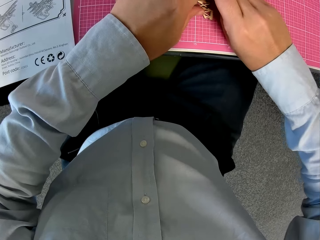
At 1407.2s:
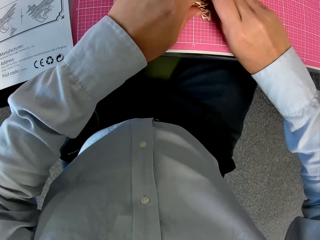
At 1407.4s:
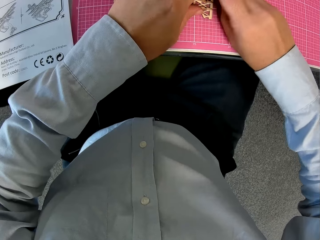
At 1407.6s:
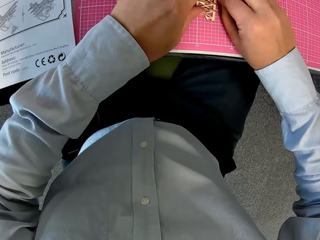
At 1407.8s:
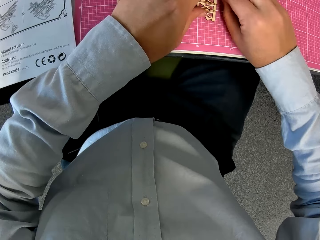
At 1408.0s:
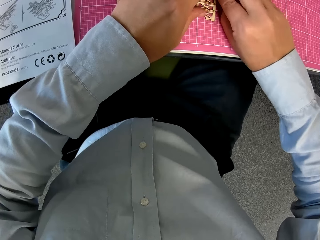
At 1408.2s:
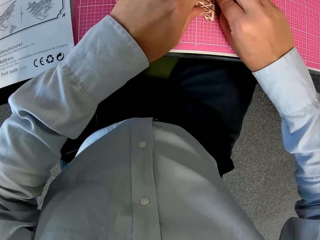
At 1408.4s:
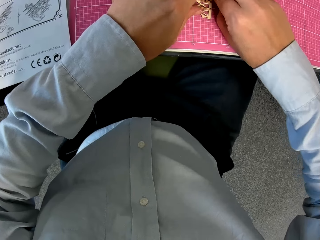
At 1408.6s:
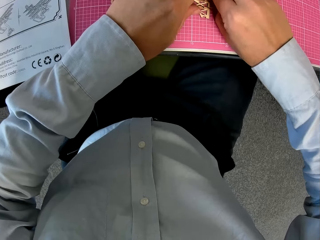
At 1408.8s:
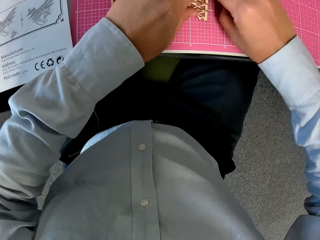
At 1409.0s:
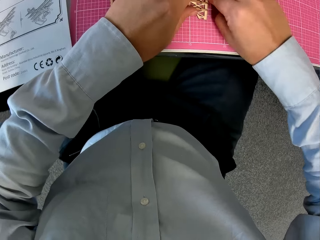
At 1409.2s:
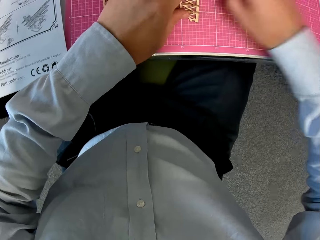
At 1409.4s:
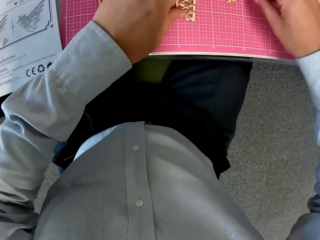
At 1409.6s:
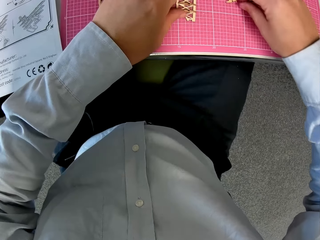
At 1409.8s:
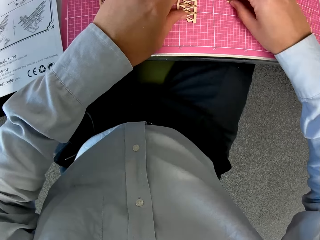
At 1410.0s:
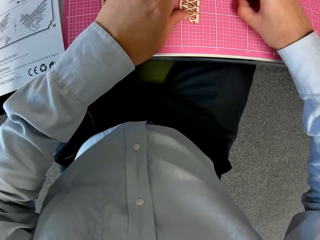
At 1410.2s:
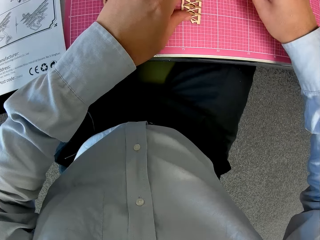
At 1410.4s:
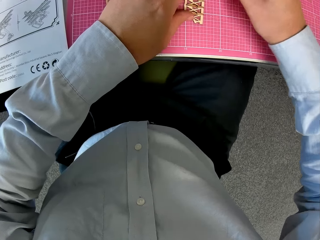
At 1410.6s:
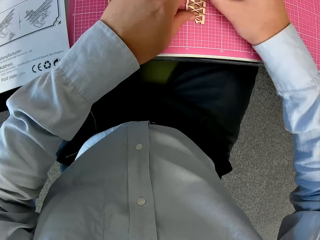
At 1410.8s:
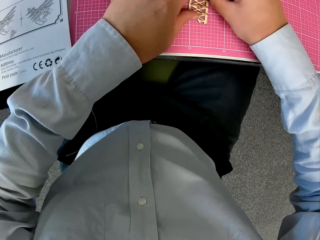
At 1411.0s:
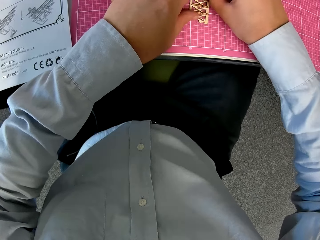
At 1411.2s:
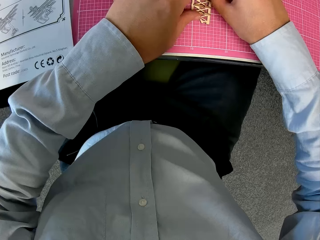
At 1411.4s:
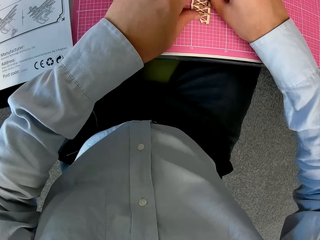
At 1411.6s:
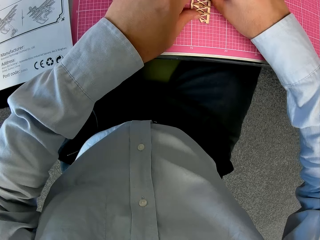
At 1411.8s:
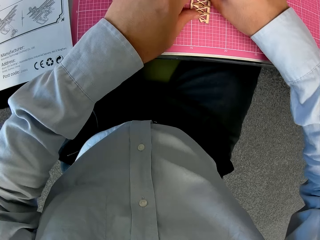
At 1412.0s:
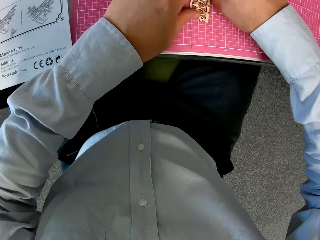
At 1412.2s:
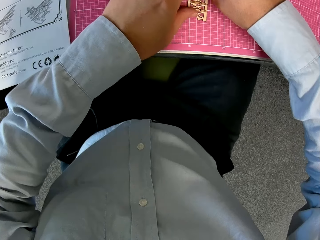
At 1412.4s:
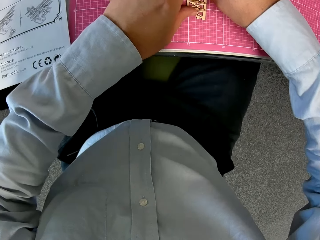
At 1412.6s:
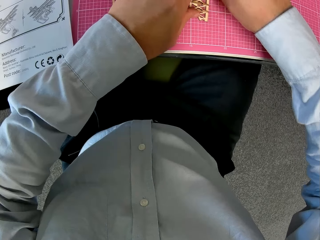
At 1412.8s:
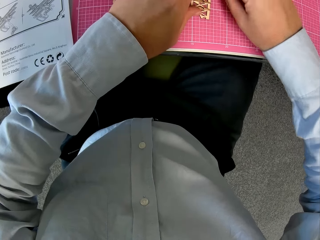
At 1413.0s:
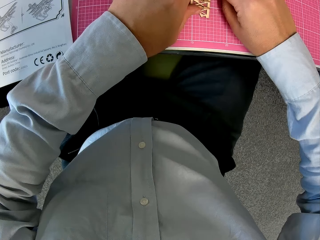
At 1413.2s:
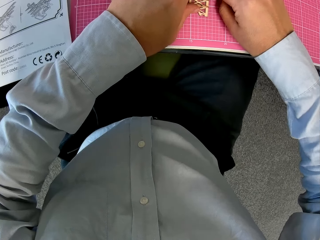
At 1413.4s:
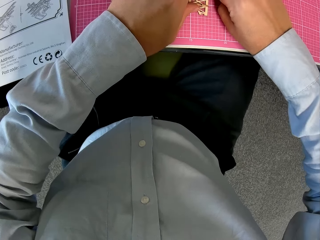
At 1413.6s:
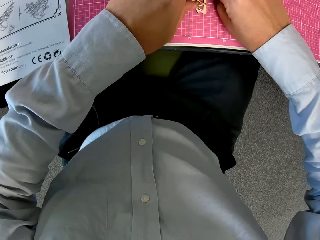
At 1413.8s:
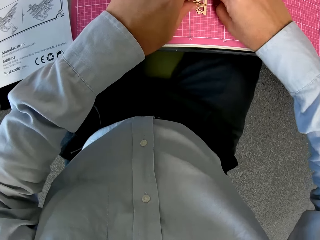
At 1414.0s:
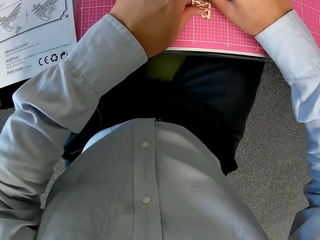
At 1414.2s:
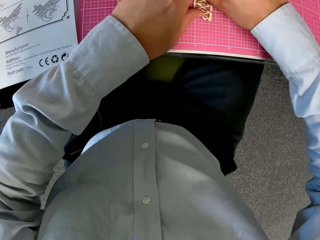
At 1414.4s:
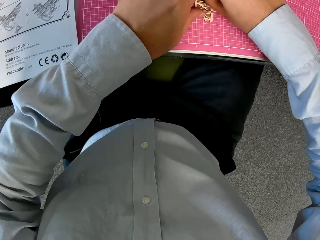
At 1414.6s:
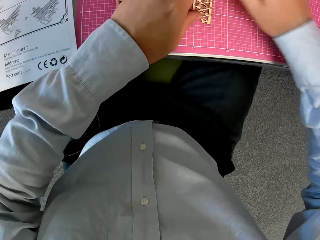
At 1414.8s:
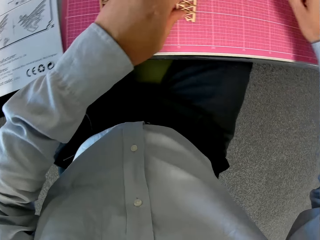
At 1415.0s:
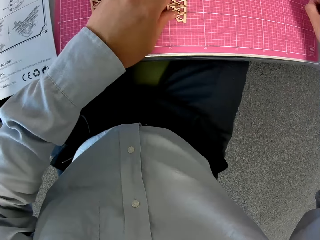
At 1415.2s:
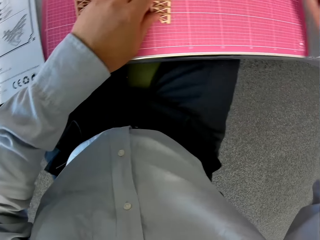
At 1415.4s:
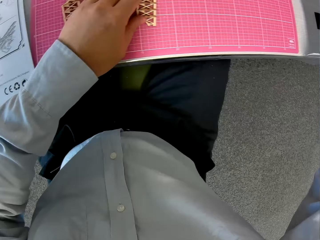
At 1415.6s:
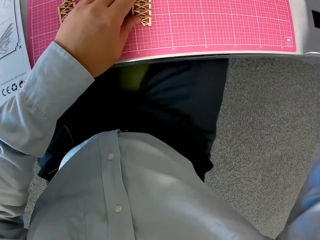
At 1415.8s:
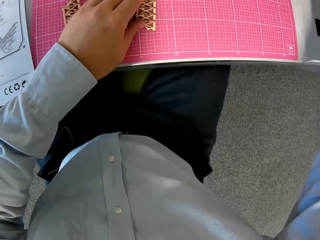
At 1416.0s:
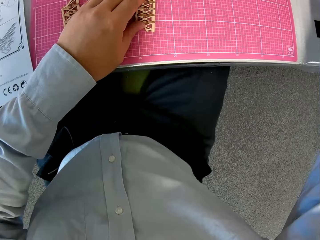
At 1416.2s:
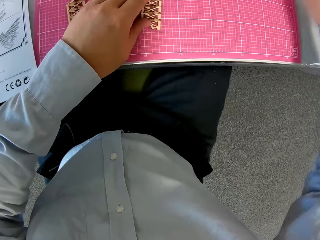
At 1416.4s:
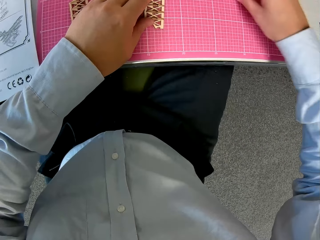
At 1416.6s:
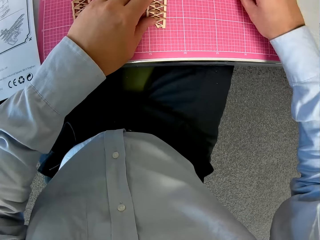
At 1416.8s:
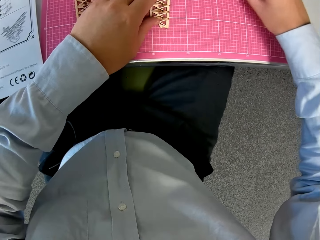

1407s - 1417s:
The camera wearer picks up a piece from the table with his right hand. He attaches the piece to the component. He picks up a puzzle piece on the graph board. He extends the right hand towards the table.

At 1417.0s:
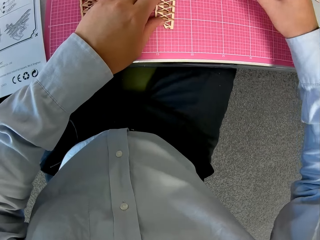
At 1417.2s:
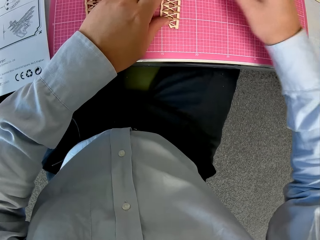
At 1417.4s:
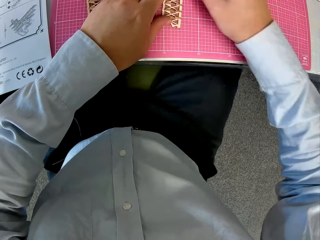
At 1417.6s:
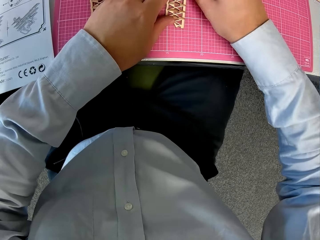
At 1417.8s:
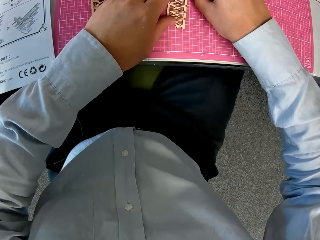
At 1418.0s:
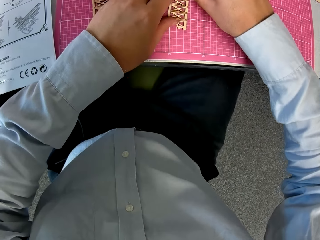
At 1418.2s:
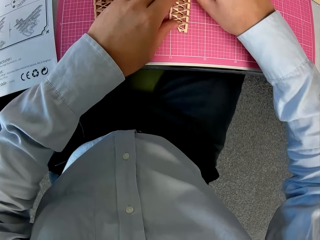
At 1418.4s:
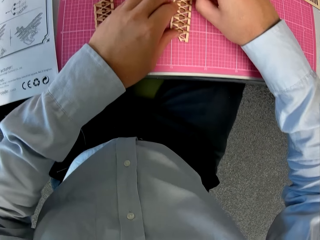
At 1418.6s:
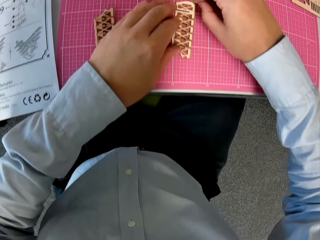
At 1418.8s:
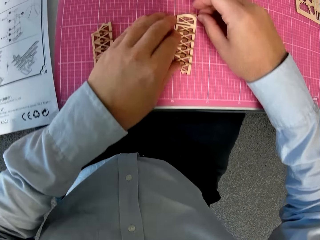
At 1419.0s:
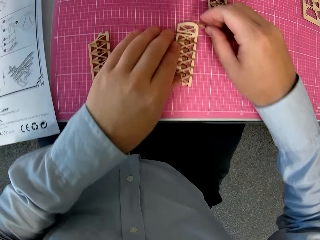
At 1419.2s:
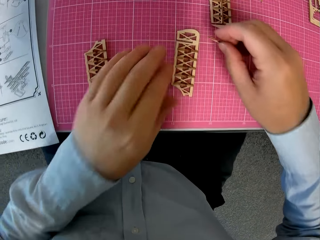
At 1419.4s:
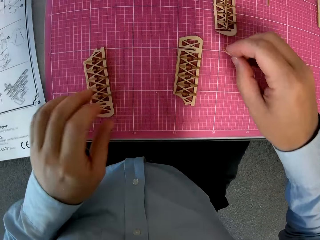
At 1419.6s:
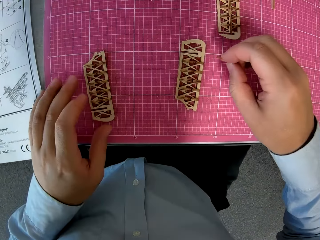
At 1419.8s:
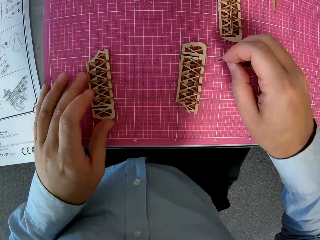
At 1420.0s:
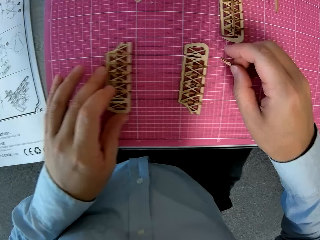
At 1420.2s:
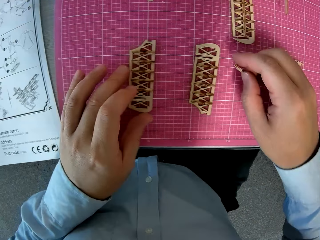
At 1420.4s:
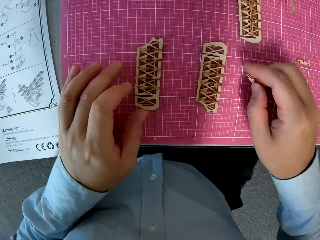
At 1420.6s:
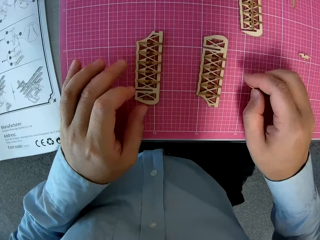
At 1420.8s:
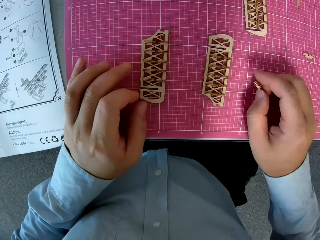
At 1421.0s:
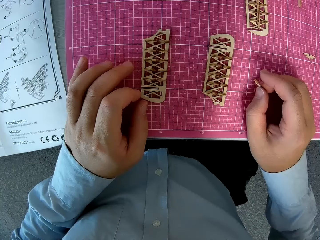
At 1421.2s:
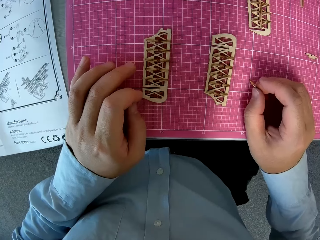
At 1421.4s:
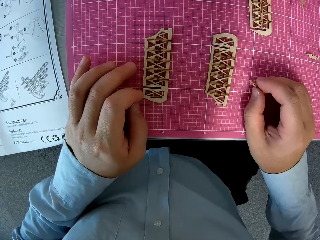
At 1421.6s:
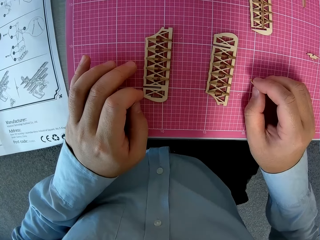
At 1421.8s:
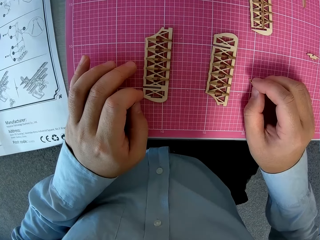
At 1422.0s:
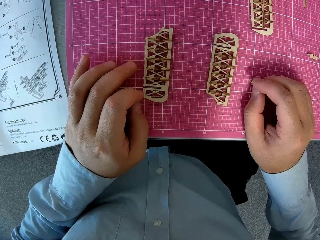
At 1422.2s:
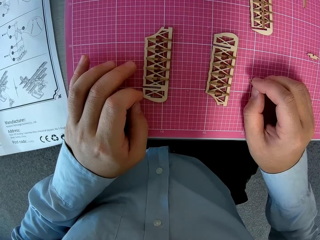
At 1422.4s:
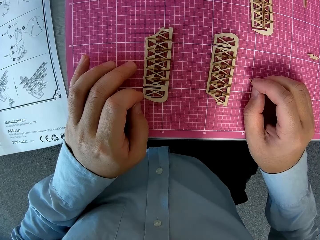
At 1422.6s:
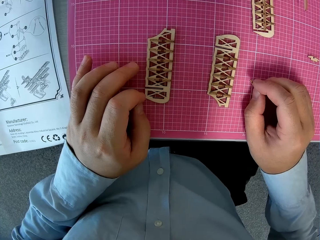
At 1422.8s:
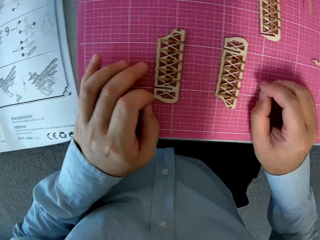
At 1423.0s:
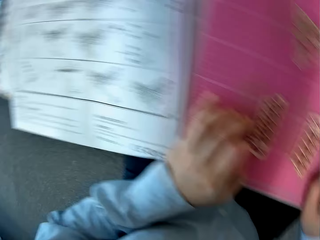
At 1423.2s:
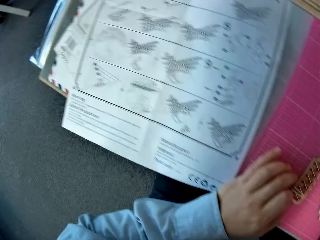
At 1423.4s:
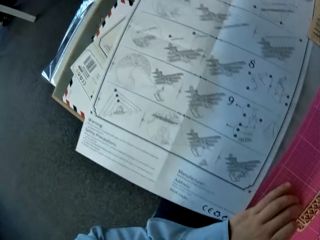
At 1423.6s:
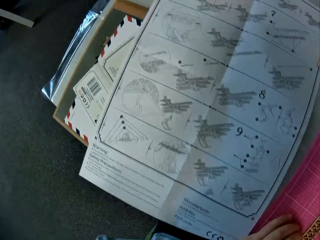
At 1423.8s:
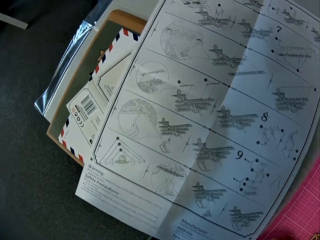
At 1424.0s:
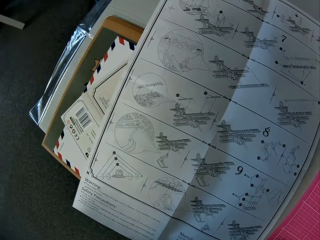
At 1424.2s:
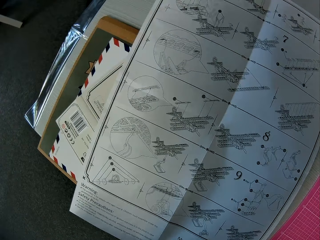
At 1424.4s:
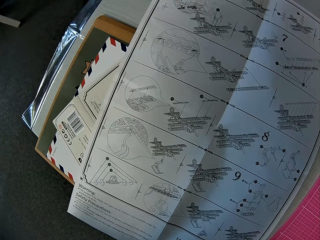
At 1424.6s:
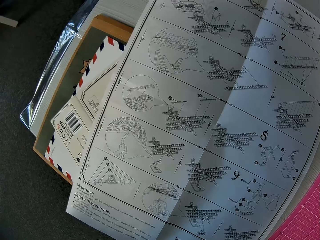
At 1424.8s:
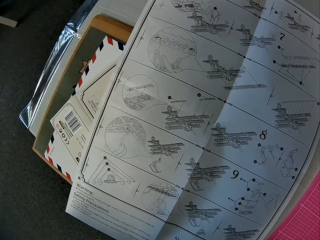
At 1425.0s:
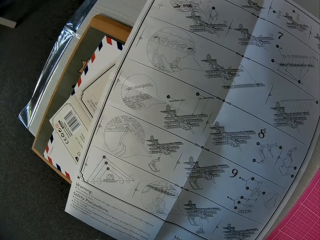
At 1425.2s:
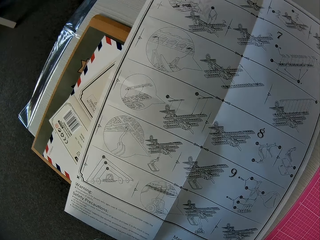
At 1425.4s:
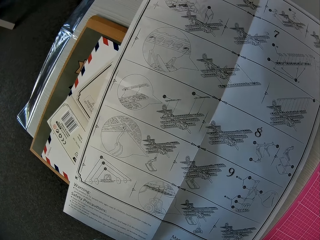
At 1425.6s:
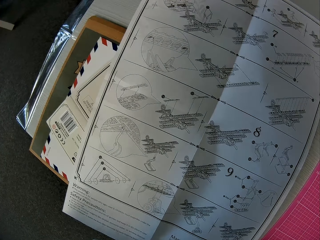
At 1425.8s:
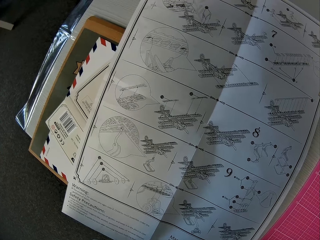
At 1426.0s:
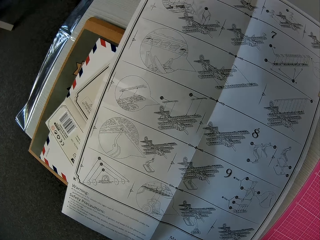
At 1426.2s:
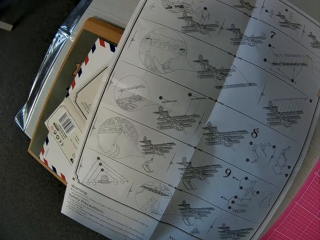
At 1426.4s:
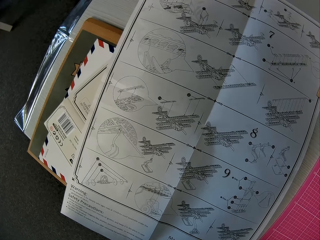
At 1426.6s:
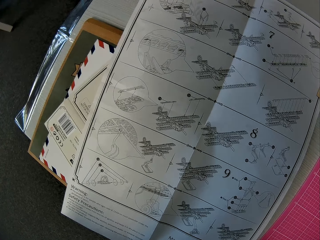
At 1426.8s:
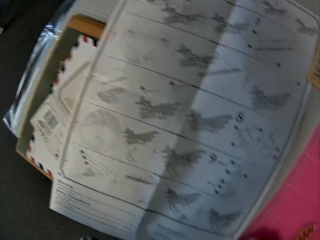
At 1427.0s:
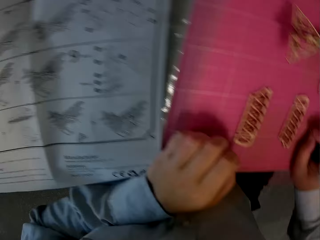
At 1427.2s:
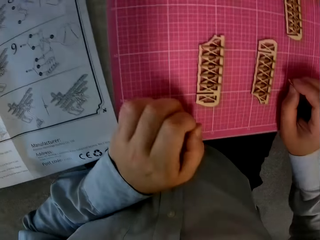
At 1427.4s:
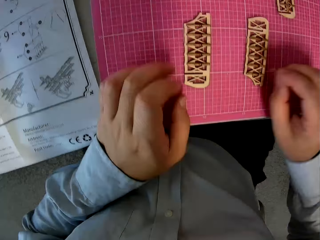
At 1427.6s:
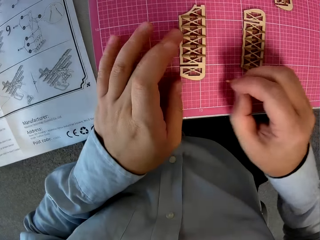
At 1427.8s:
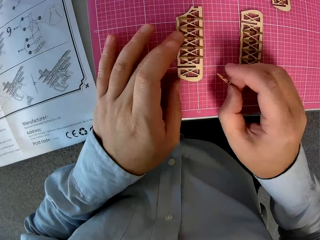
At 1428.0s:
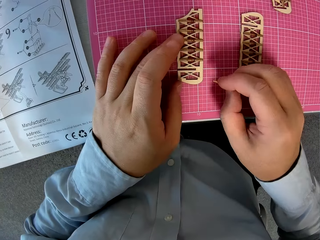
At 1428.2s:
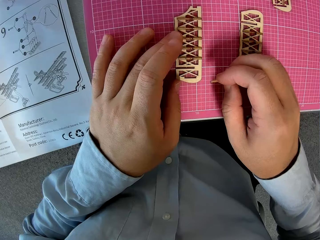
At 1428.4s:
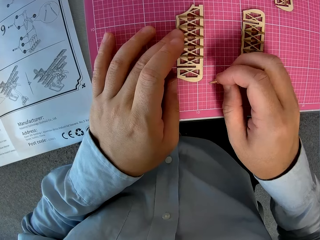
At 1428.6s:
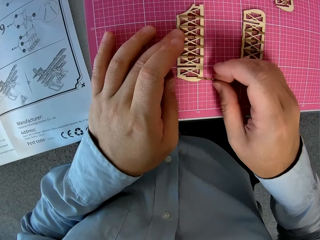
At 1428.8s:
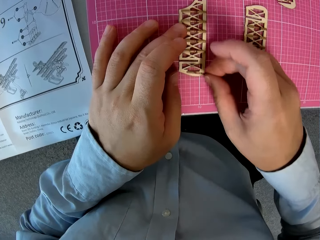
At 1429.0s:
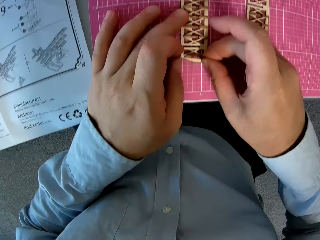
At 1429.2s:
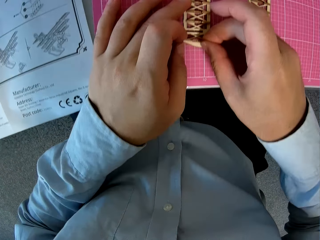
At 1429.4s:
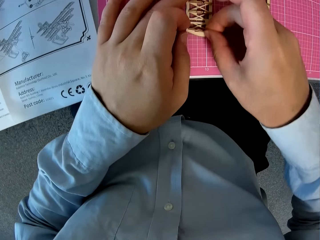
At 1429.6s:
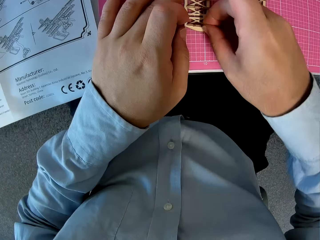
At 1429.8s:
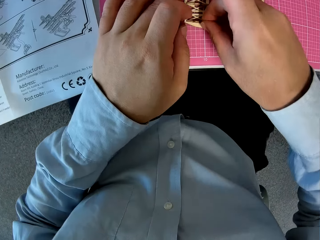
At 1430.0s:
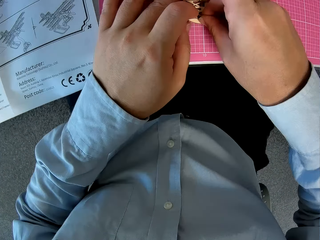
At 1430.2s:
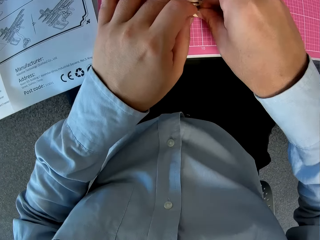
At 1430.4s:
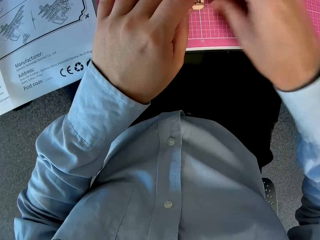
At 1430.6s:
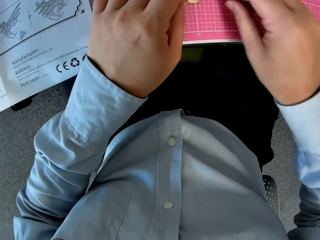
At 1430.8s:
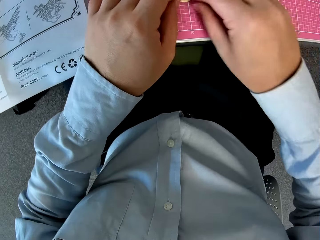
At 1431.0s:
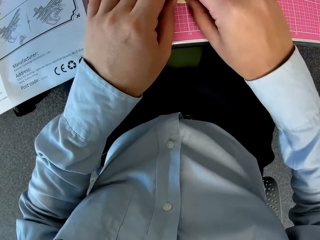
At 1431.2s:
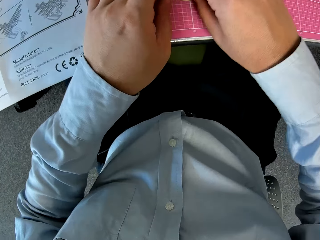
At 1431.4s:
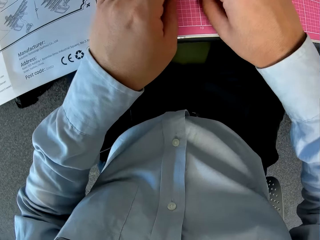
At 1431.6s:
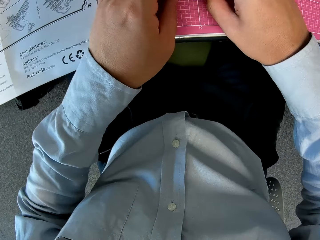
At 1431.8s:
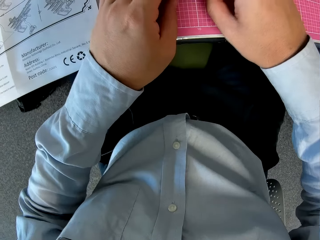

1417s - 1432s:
The camera wearer picks up a piece from the table with his right hand. He adjusts the puzzle piece. He looks at something on the graph board. He positions the object on the graph board. He looks at something on the graph board. He looks at the manual paper on the left side. He looks at something on the graph board. He holds something with the left hand on the graph board. He attaches the piece to the component.
